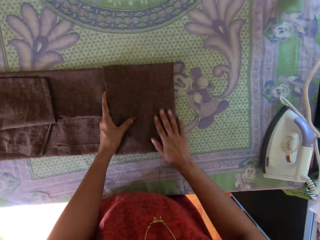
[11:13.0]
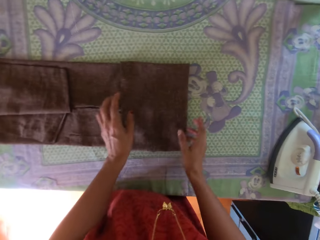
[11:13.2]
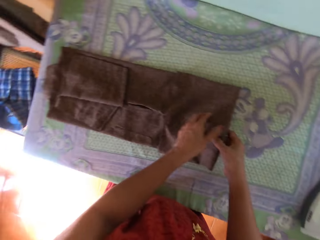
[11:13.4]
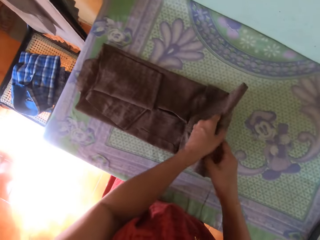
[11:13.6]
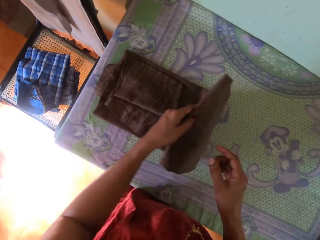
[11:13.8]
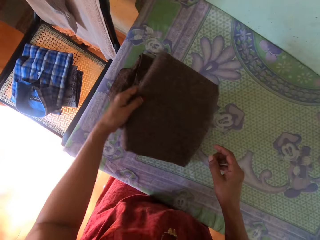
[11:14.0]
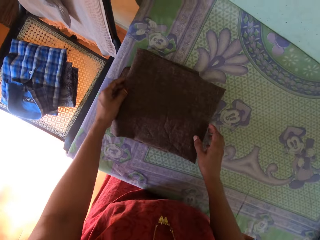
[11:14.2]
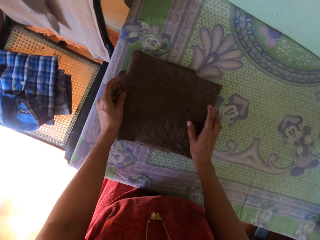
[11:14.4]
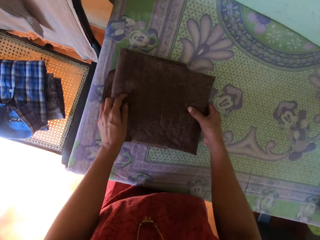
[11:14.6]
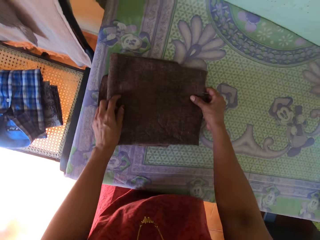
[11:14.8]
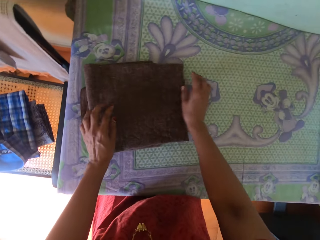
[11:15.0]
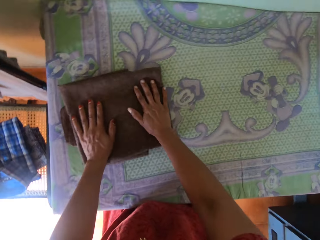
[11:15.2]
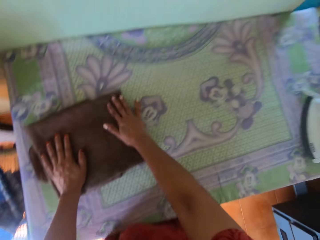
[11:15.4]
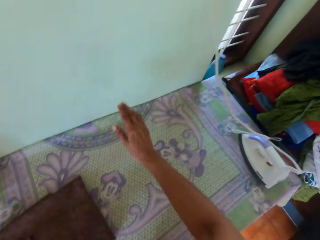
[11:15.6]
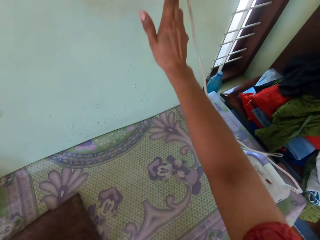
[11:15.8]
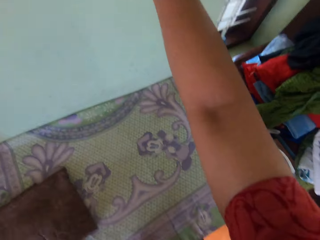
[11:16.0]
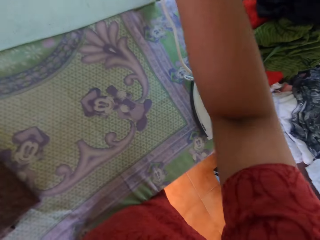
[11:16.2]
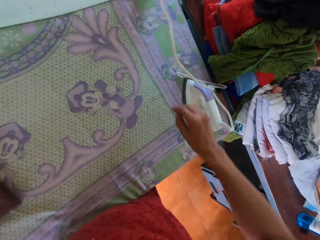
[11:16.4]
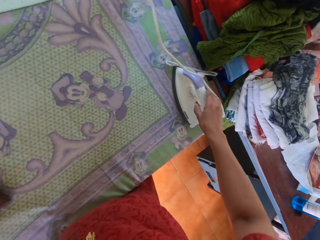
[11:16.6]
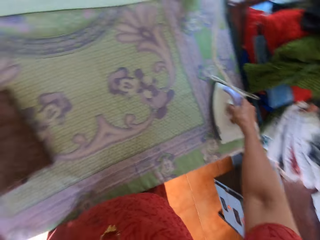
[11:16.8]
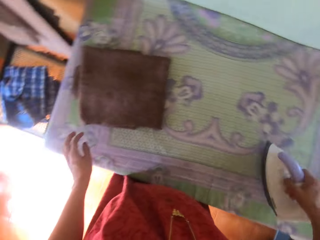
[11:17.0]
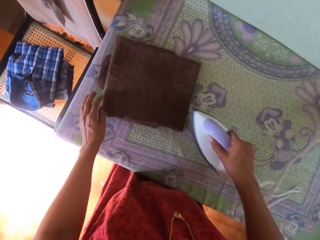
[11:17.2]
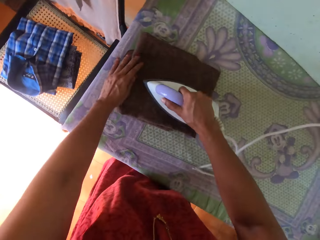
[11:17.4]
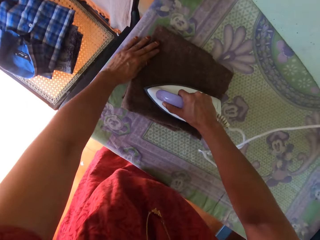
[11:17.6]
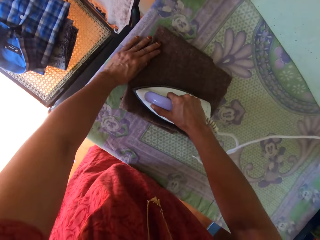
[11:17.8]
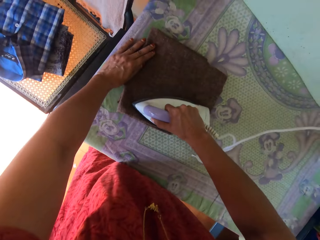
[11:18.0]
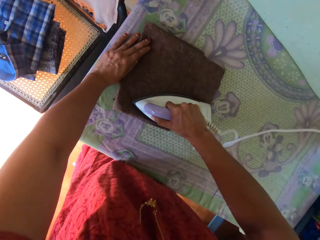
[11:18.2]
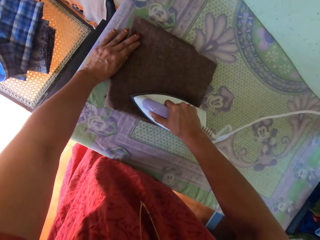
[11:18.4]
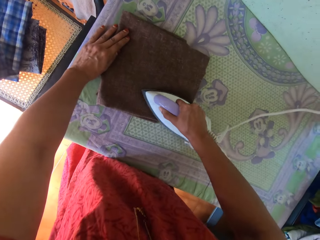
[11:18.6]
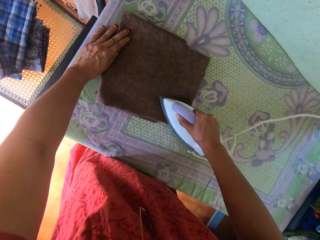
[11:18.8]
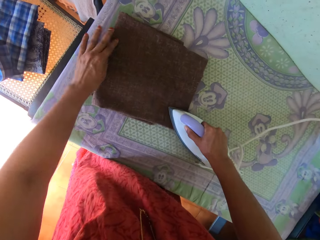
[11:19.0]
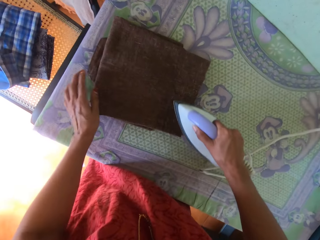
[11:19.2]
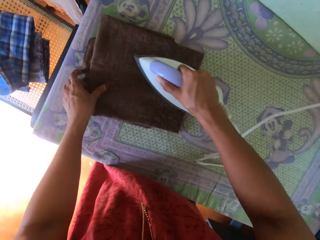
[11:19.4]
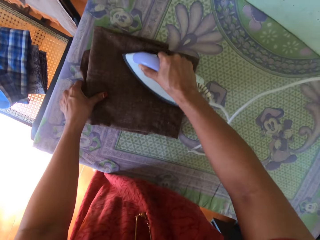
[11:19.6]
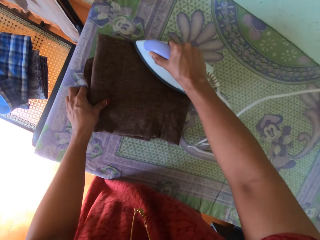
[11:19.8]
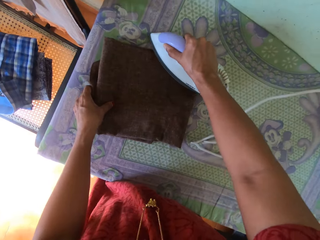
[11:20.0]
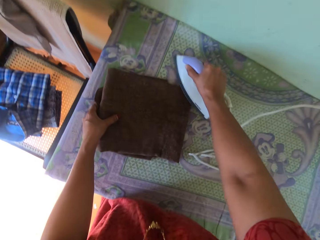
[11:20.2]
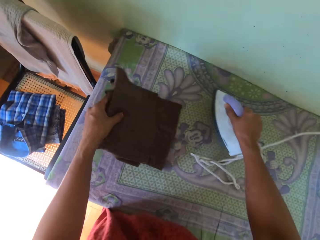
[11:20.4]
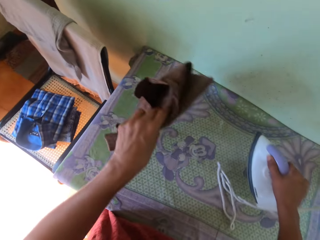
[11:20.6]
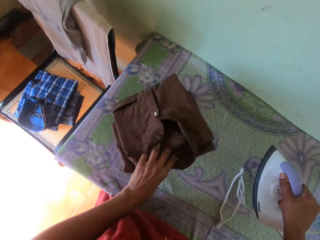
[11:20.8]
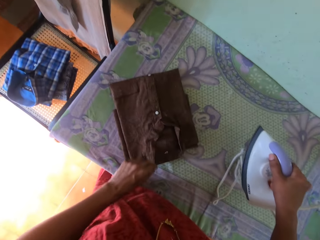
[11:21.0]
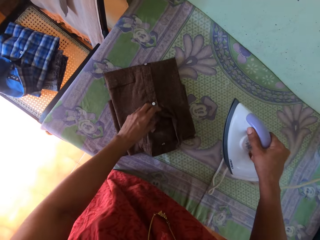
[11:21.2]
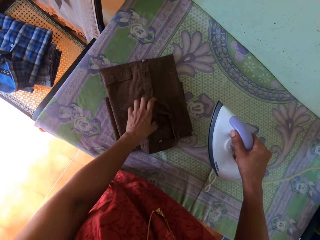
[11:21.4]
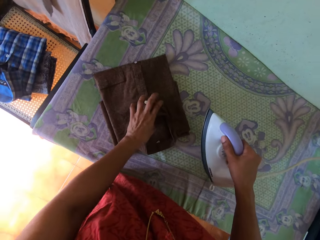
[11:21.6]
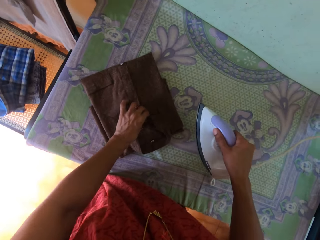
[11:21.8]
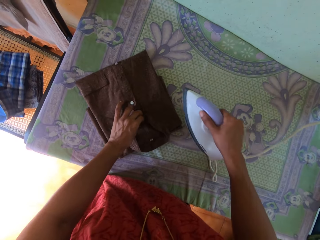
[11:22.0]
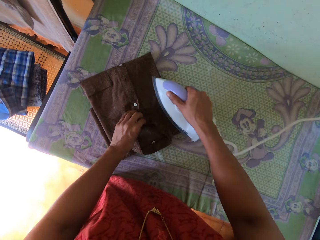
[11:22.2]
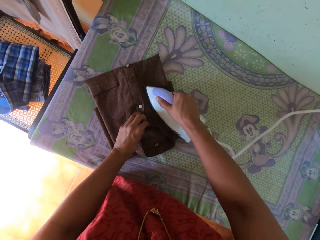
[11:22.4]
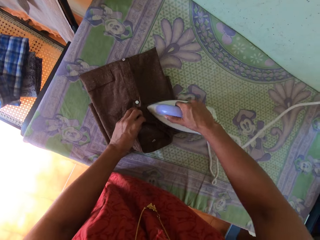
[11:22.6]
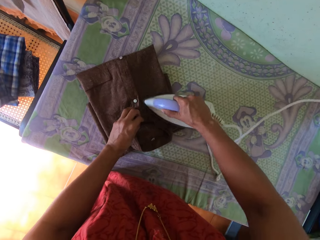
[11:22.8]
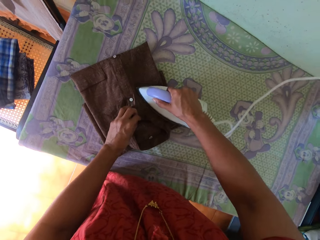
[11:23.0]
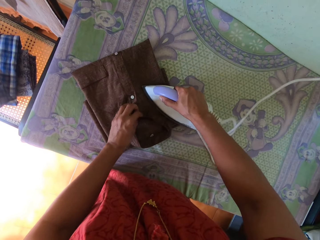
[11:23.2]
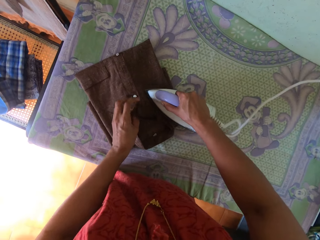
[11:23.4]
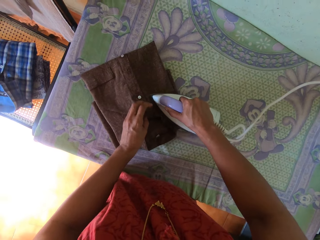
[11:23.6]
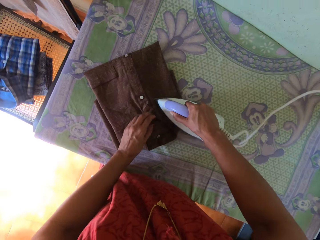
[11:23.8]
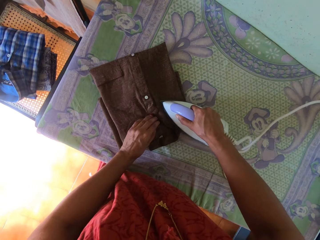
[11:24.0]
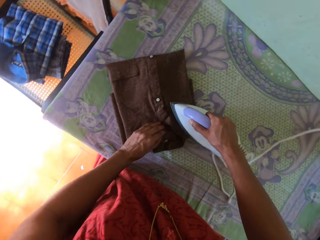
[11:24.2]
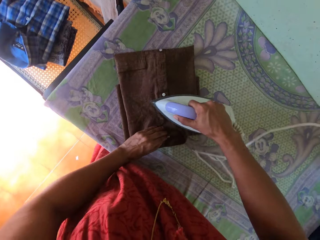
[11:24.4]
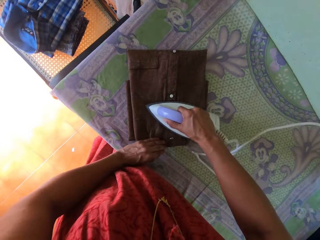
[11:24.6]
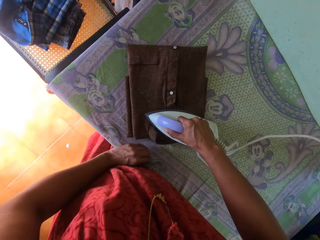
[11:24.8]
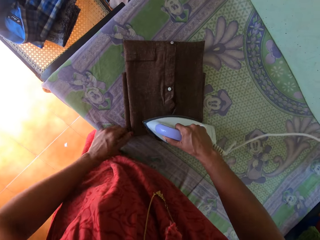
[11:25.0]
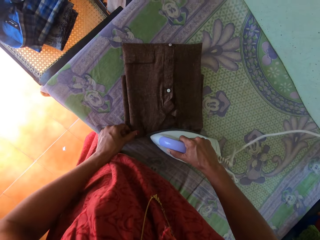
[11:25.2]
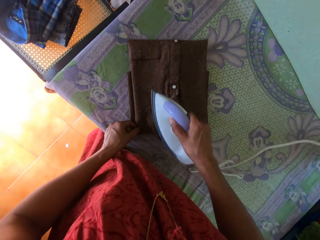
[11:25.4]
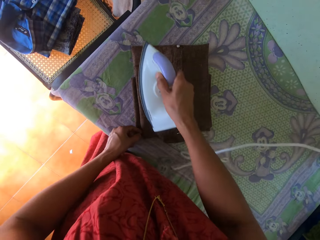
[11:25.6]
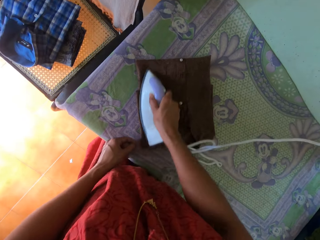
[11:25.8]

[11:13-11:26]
The camera wearer switches off the socket. They raise a hand, pick the iron box from the table, and iron the shirt. They flip the shirt. They iron the shirt.

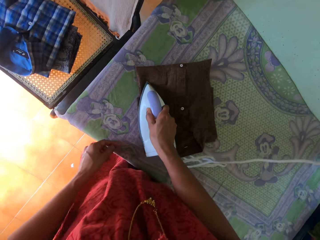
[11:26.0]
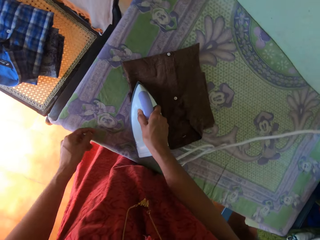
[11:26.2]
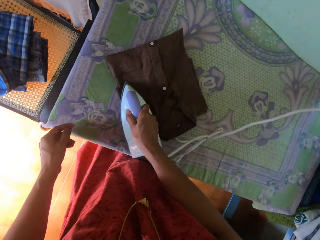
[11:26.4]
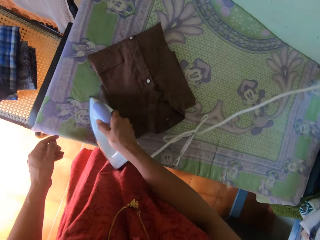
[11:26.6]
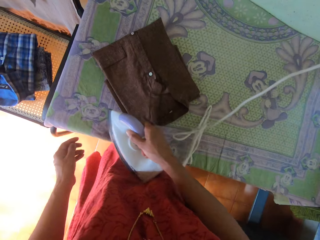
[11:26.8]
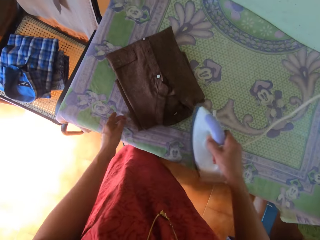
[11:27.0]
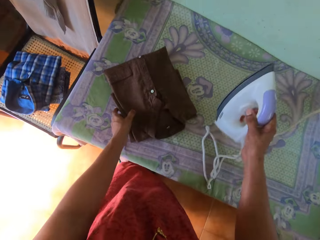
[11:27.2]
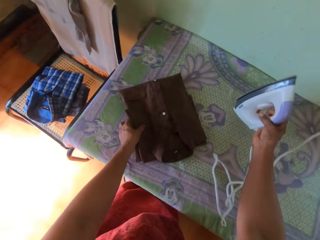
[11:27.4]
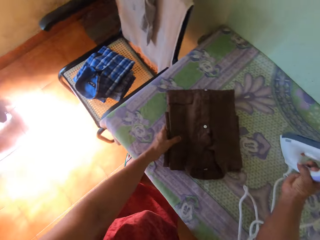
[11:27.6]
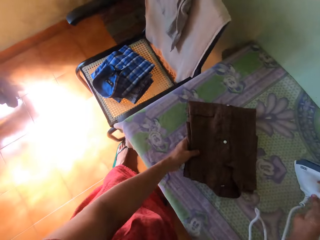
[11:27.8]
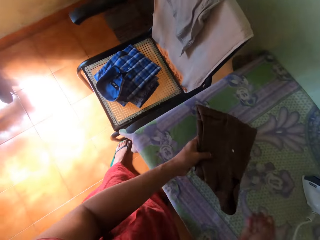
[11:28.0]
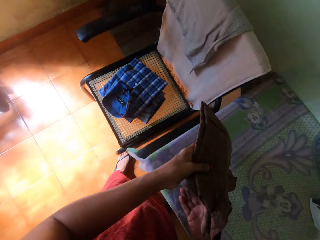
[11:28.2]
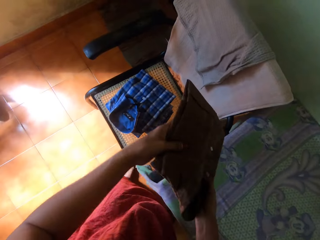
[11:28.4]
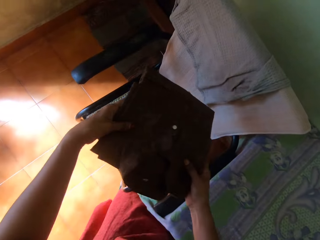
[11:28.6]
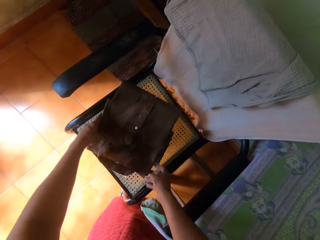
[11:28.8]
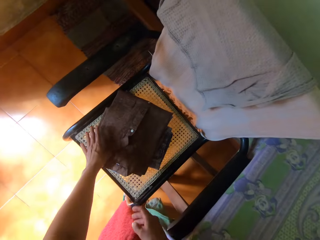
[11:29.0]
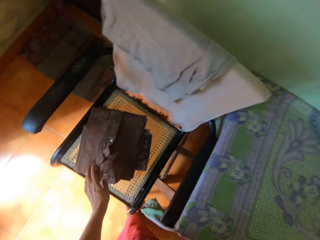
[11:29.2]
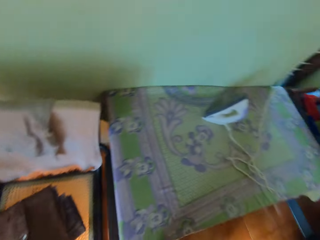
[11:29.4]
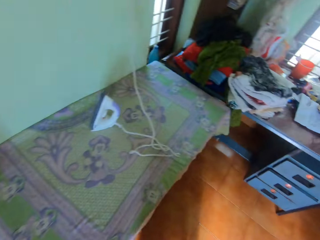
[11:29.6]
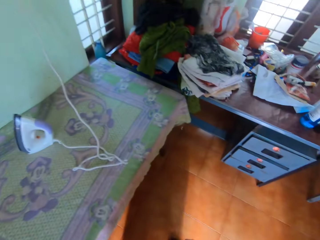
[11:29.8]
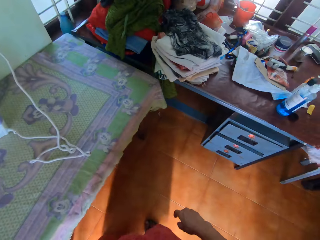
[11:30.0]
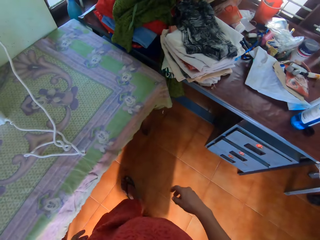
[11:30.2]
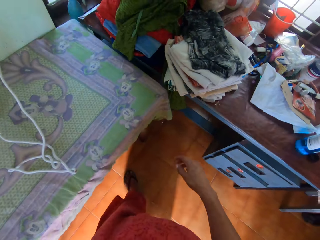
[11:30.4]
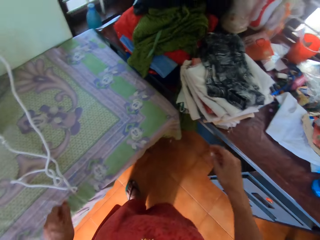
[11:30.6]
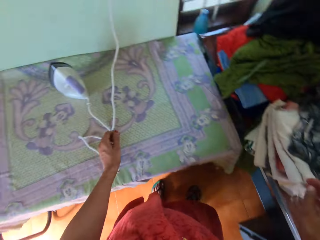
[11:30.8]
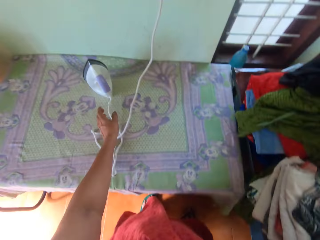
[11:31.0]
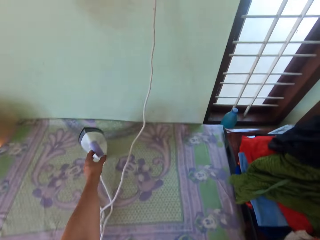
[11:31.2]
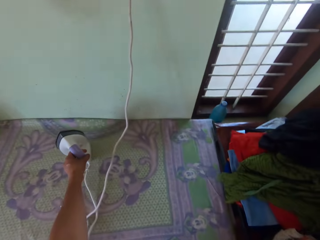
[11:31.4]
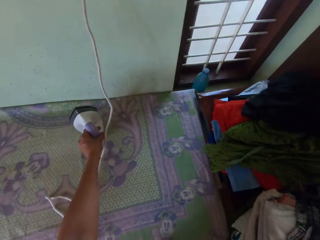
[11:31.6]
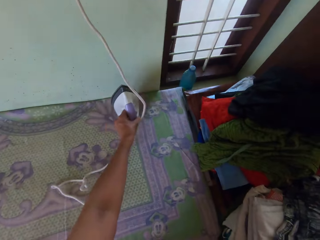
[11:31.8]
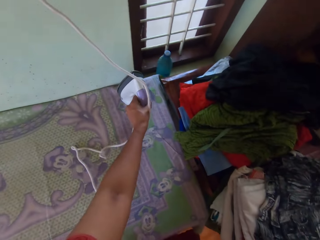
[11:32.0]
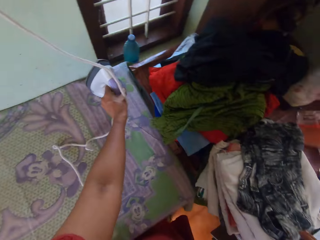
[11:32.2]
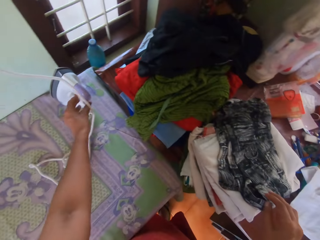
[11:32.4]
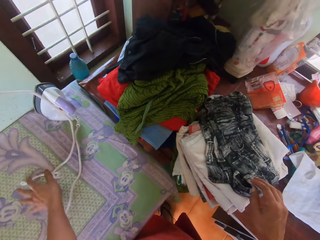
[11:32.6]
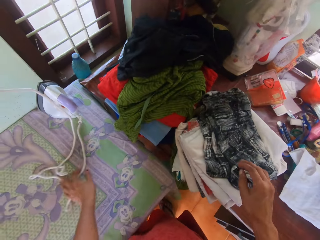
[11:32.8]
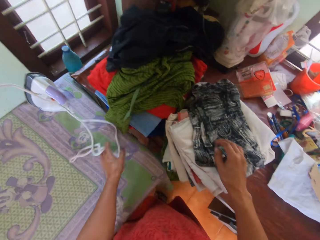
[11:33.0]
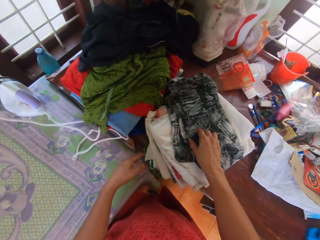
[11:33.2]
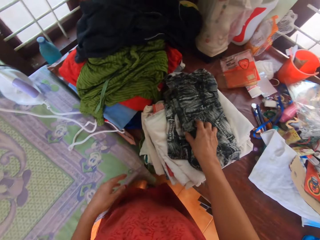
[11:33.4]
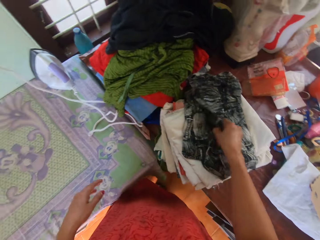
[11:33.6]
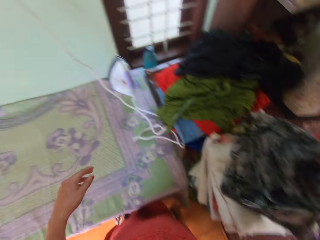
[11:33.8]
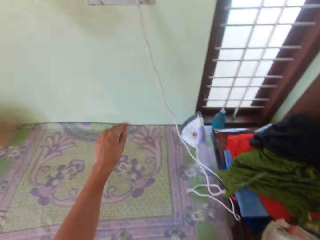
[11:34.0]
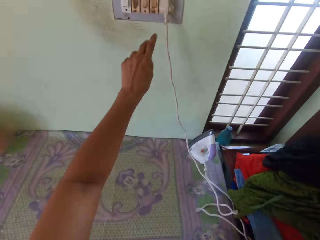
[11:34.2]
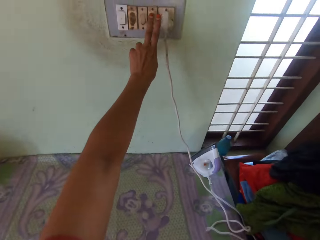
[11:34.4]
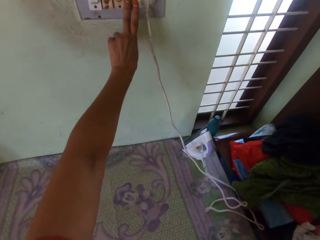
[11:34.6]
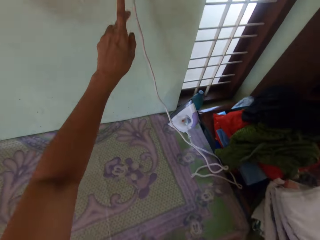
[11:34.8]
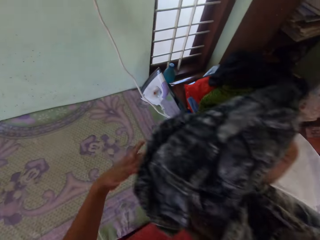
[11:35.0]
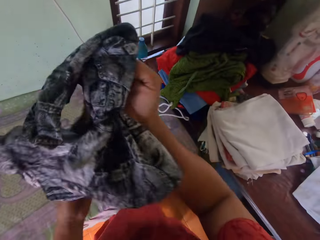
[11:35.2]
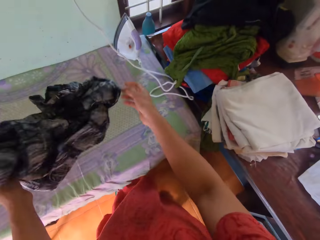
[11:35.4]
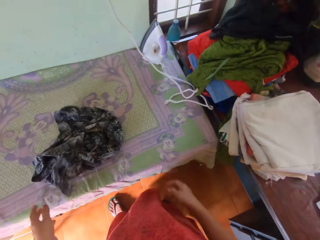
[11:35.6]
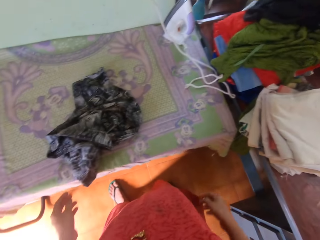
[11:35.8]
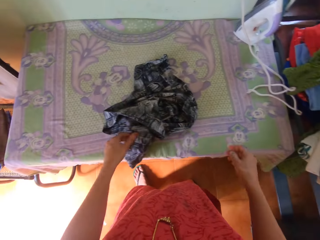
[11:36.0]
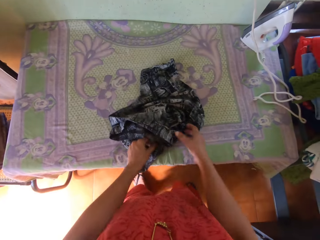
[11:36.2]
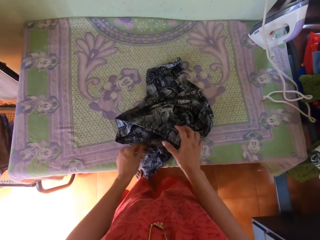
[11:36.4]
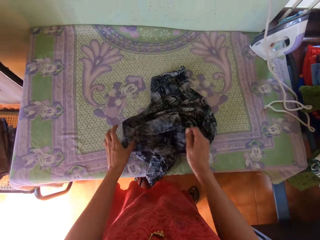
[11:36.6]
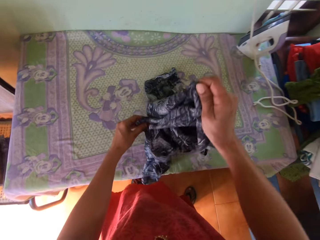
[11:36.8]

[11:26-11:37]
The camera wearer puts the iron box on the iron board. They lift the shirt and put the shirt on the chair. They walk in the room. They move the iron box. They pick the iron box from the table and put the iron box on the table. They pick the shirt. They switch on the light. They put the shirt on the iron board.
